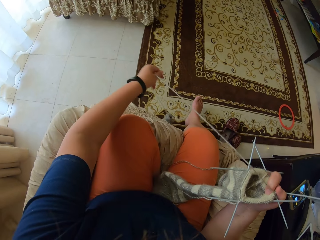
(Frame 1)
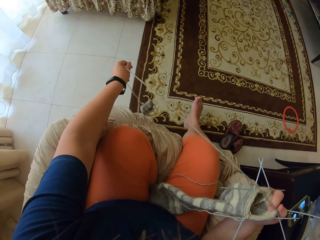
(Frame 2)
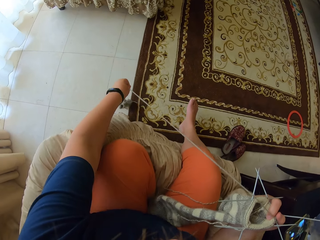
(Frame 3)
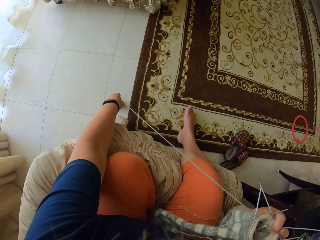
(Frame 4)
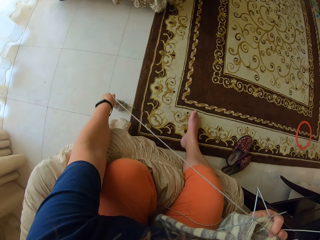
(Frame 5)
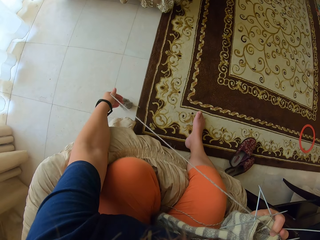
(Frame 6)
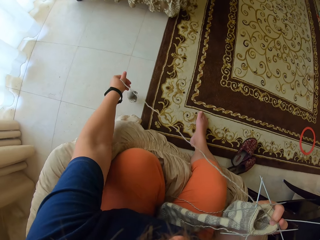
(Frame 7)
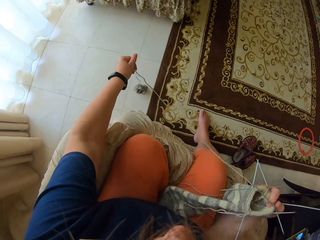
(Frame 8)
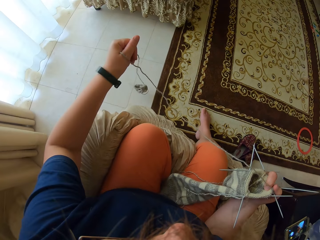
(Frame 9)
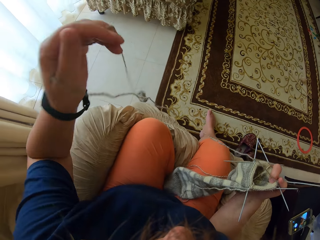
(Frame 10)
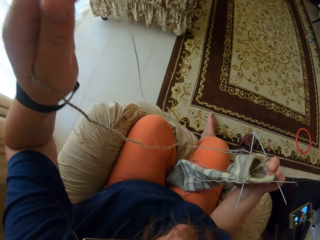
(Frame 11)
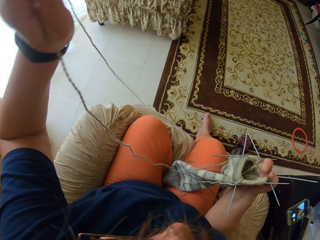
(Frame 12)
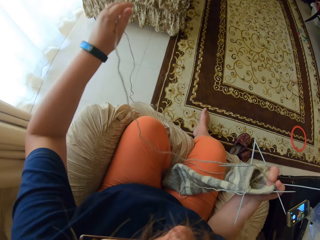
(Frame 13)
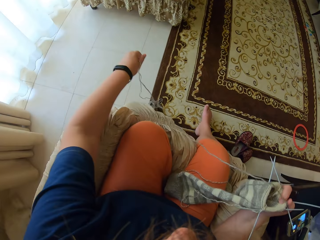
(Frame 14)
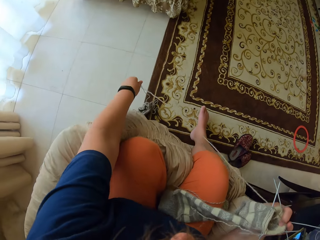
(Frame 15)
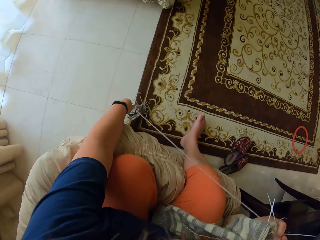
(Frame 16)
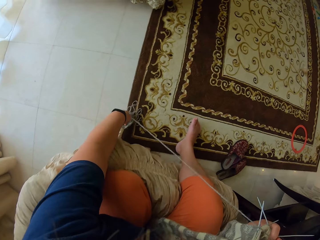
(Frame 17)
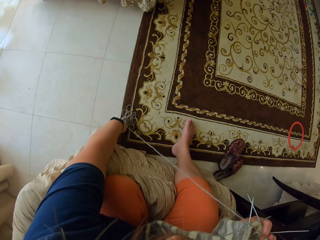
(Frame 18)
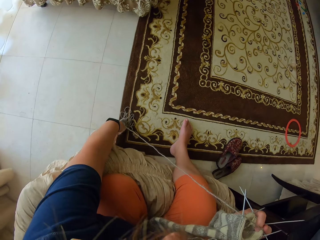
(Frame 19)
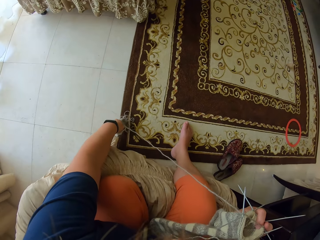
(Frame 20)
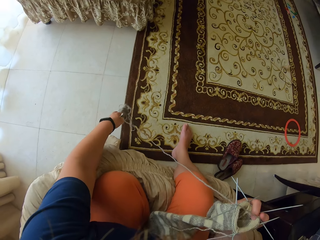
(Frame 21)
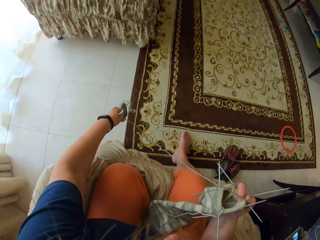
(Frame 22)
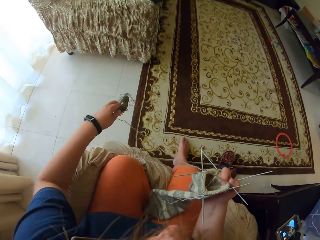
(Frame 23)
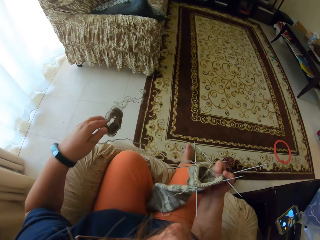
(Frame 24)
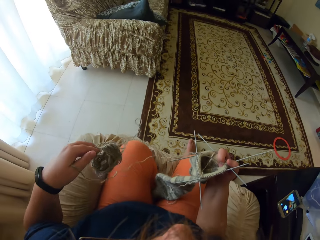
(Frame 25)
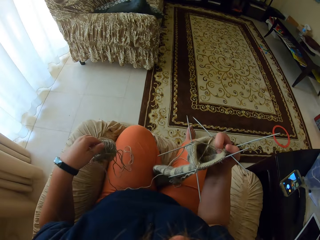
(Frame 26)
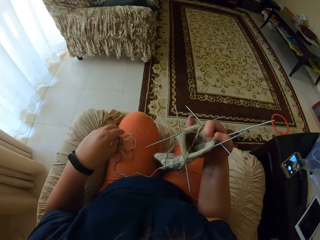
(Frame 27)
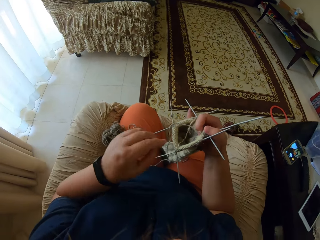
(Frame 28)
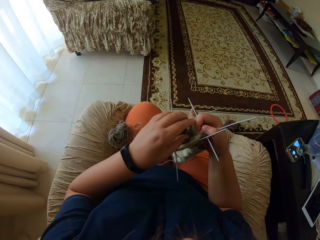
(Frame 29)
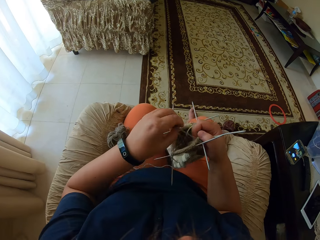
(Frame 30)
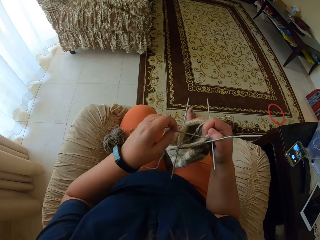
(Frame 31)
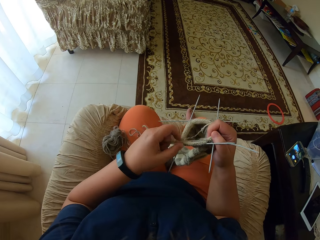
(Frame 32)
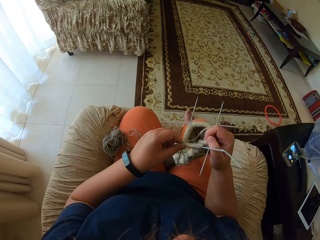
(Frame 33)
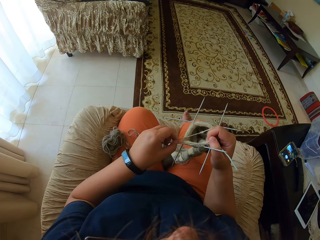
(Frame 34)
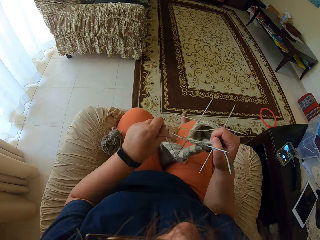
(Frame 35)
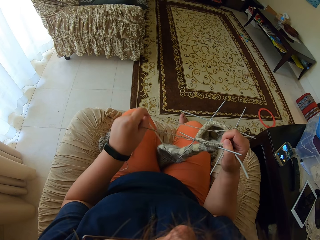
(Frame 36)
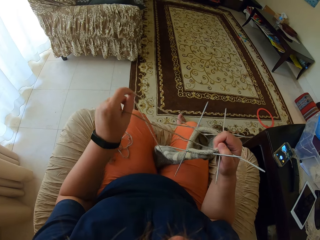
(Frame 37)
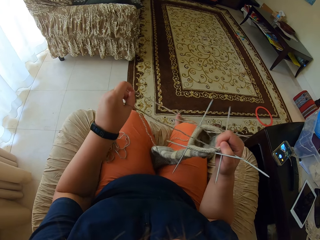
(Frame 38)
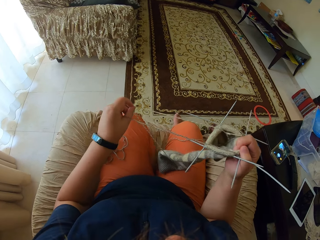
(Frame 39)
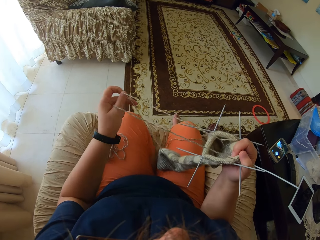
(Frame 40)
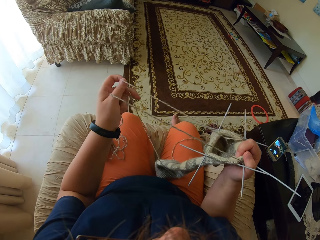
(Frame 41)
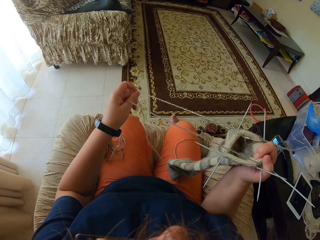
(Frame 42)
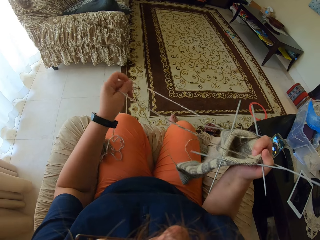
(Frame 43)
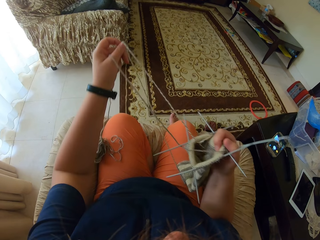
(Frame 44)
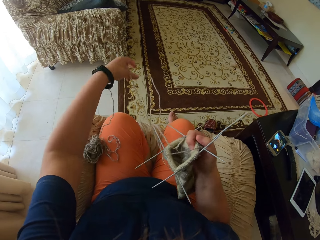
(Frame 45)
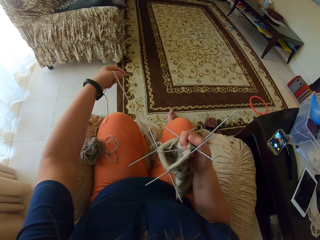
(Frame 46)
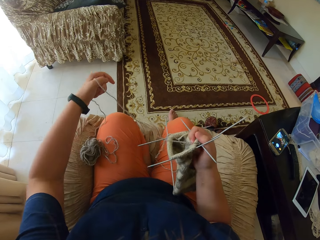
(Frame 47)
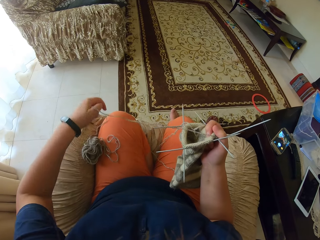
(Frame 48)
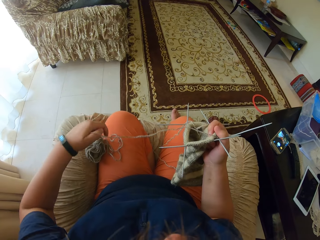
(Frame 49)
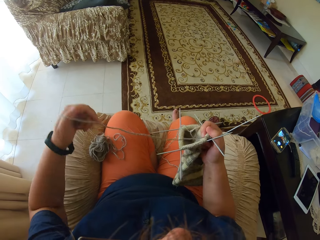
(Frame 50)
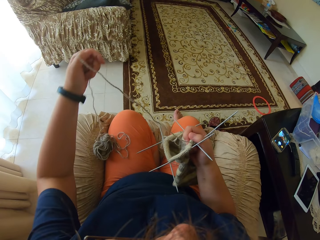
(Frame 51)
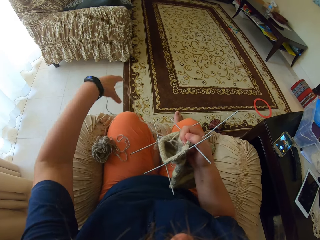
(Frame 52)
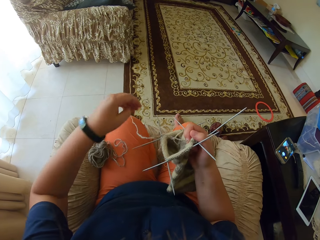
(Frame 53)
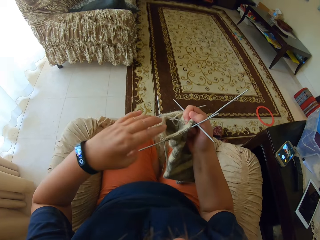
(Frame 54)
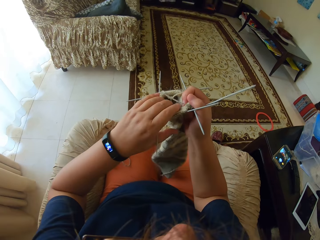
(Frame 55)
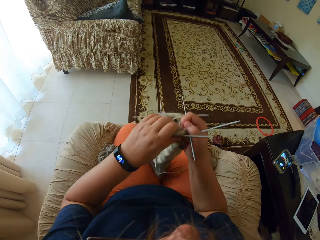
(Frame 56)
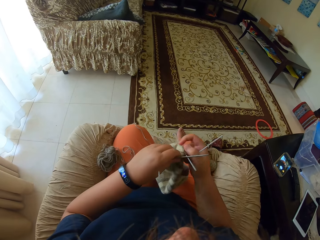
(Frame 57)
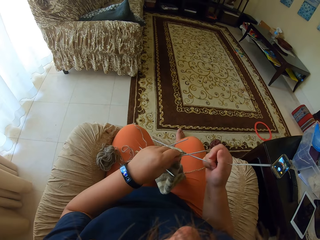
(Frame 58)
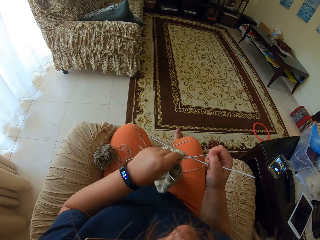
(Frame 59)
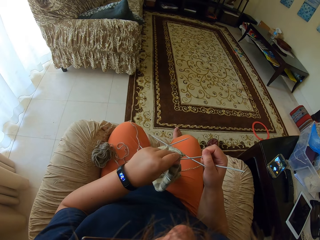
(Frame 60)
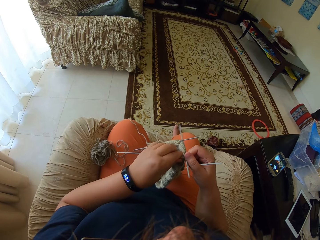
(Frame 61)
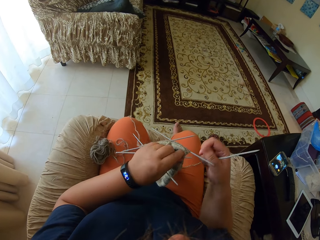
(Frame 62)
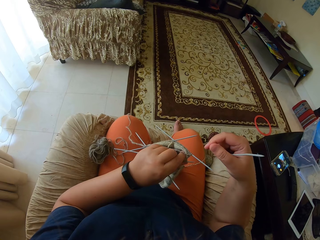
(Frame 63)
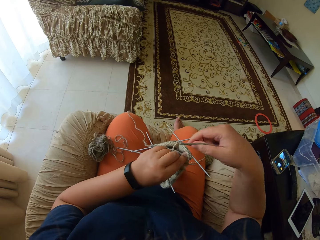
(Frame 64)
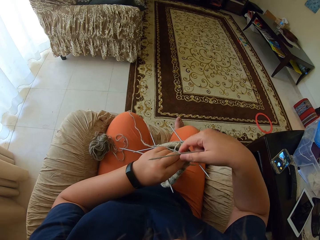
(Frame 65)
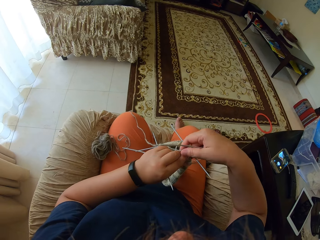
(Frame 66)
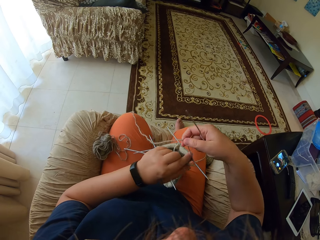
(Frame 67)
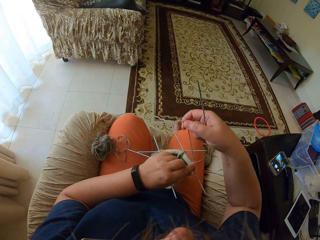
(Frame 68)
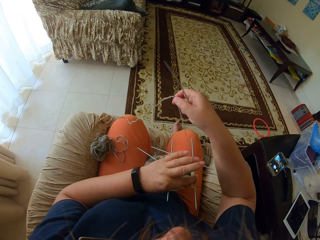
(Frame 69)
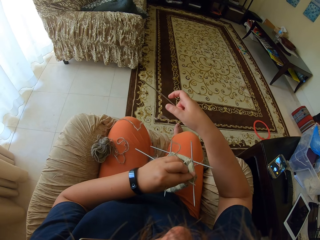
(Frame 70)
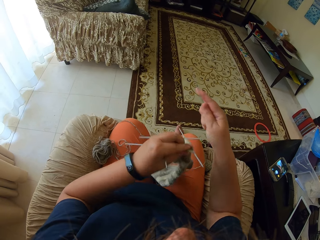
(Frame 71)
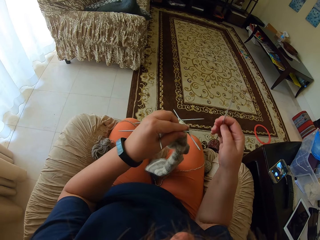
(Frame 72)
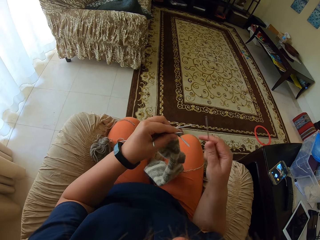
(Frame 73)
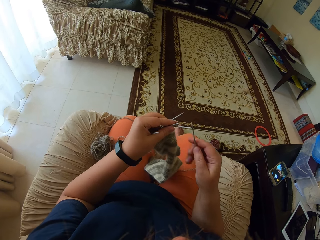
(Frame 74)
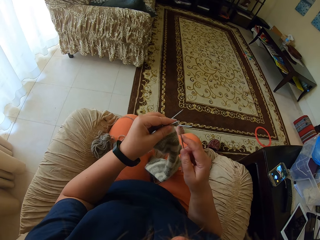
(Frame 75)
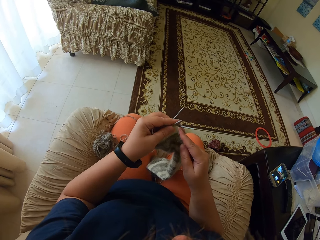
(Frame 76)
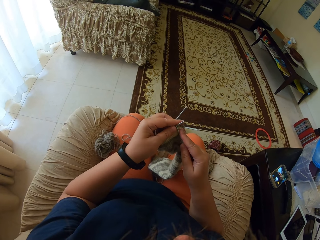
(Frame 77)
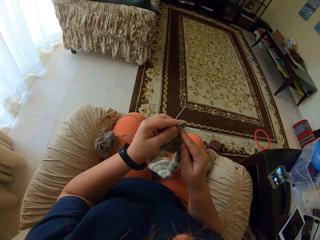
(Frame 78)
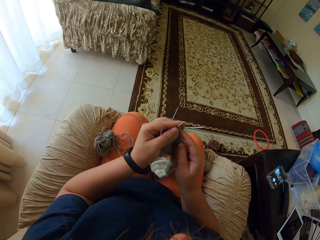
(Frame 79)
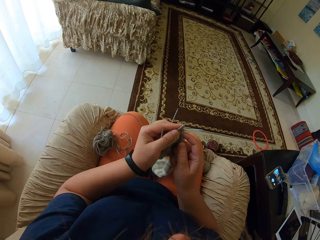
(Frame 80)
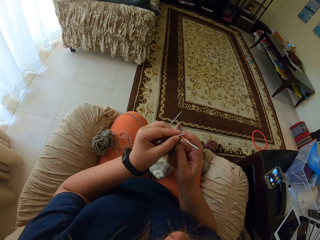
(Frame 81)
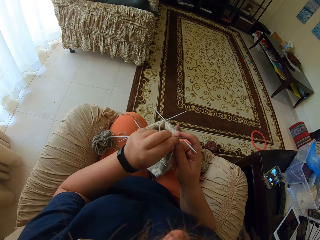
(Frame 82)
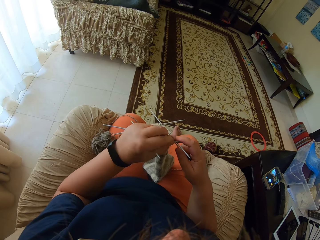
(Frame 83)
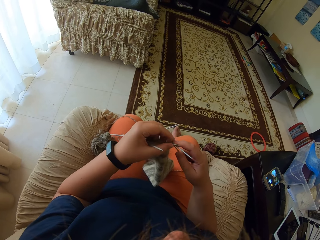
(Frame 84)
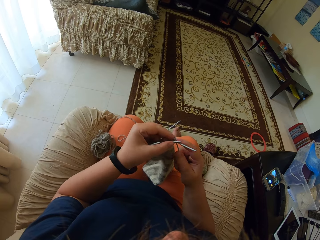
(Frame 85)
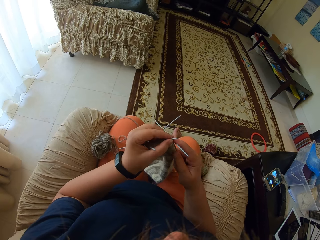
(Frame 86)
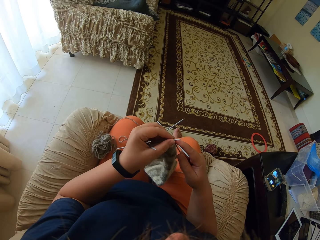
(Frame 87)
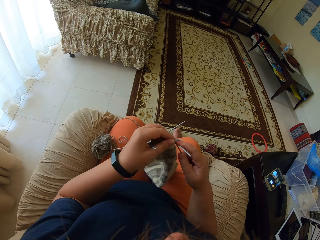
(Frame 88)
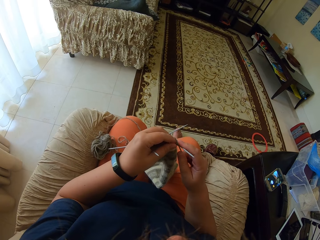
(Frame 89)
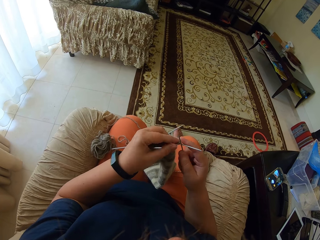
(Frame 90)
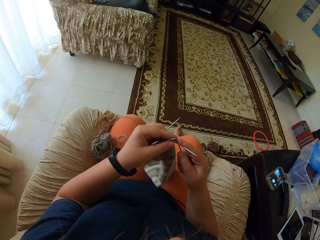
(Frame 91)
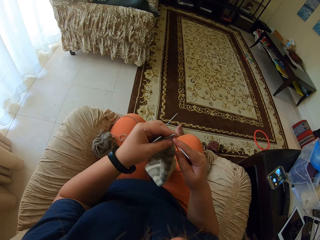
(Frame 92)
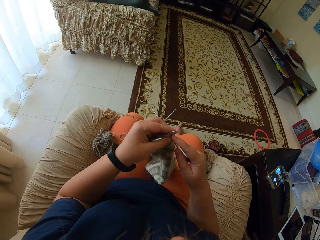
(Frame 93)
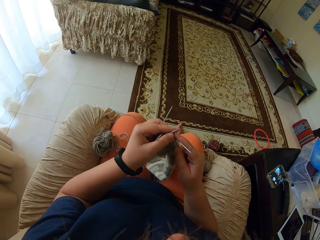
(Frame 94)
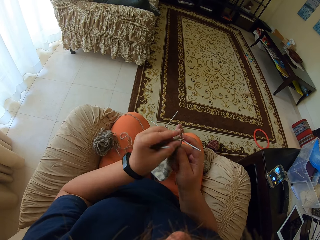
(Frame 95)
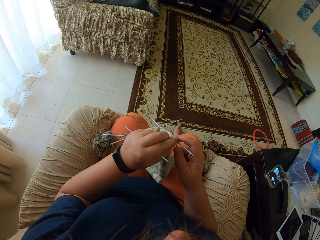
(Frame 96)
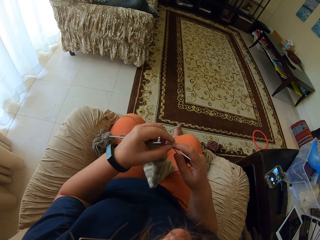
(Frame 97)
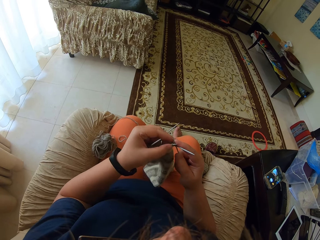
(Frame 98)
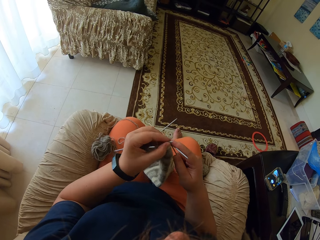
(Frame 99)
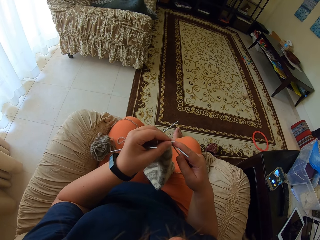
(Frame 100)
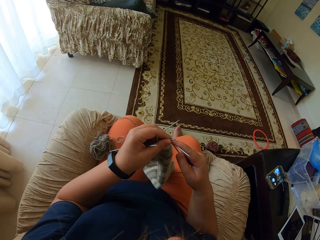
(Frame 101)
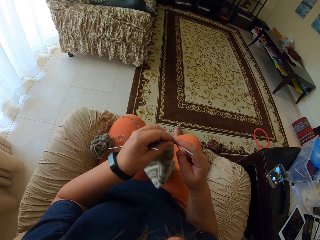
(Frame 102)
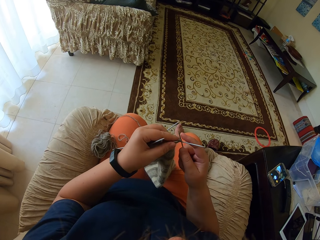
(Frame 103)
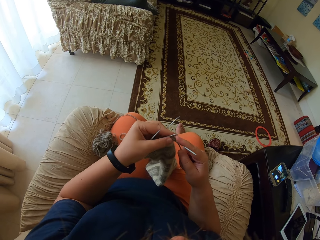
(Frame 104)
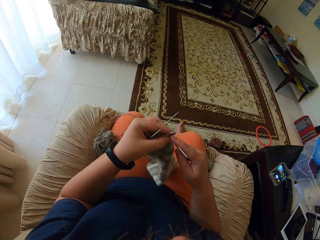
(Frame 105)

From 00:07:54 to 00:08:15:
The camera wearer unrolls the yarn from the yarn roll. They pick up the yarn. They pick the yarn roll from the floor and put the yarn roll on their clothes. They adjust the yarn. They remove the yarn from the fabric. They lift the fabric. They straighten the yarn. They knit the fabric with straight needles.
